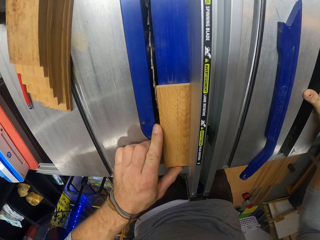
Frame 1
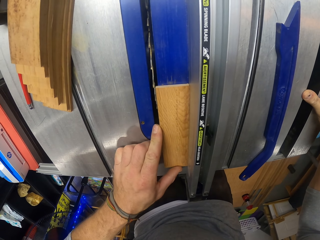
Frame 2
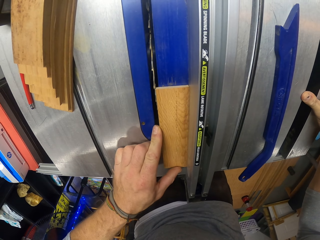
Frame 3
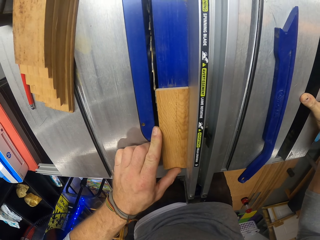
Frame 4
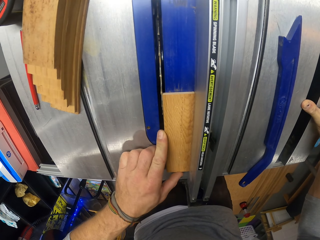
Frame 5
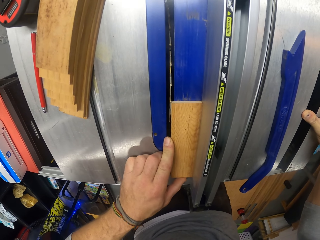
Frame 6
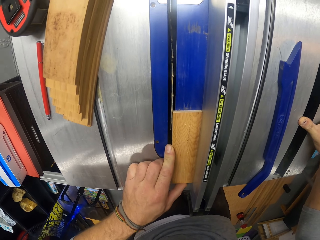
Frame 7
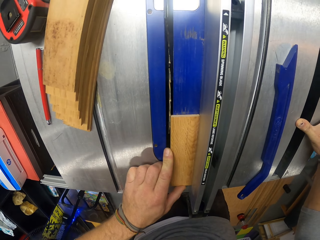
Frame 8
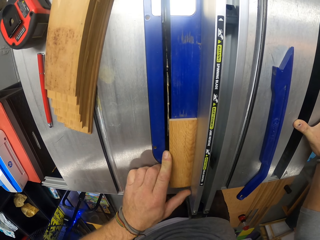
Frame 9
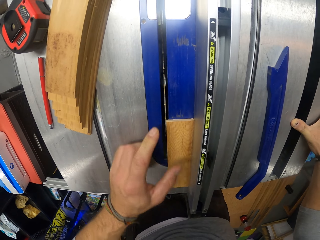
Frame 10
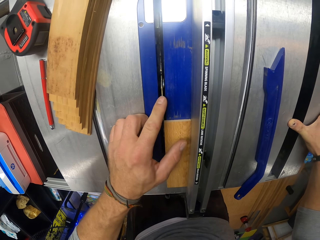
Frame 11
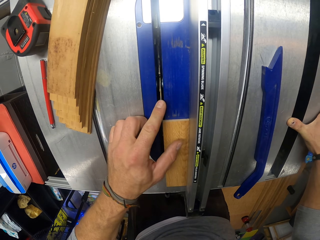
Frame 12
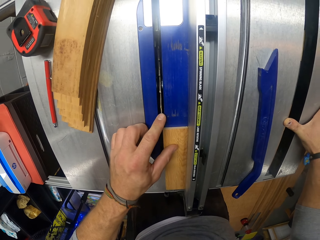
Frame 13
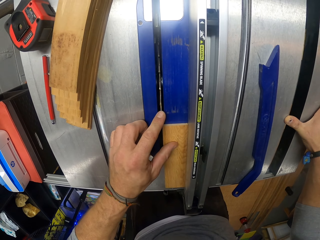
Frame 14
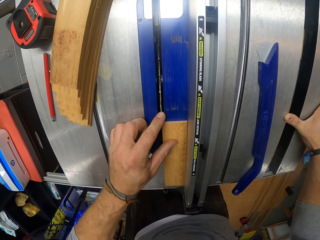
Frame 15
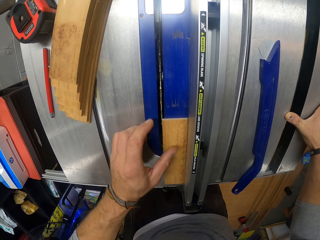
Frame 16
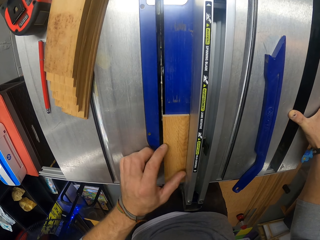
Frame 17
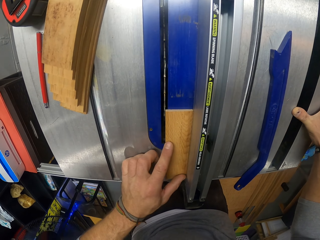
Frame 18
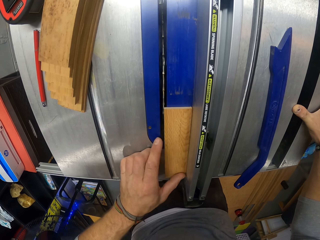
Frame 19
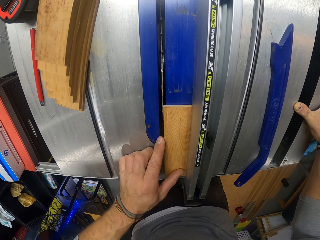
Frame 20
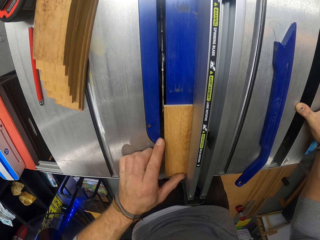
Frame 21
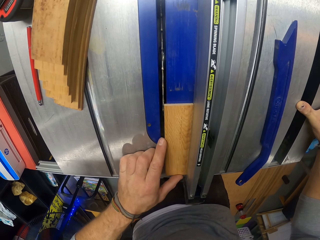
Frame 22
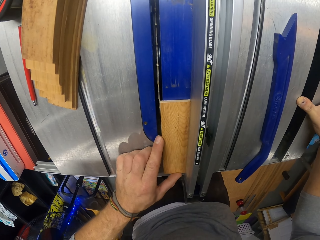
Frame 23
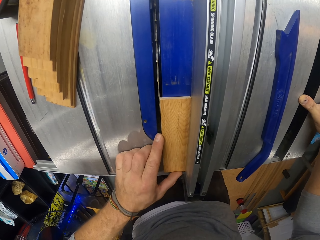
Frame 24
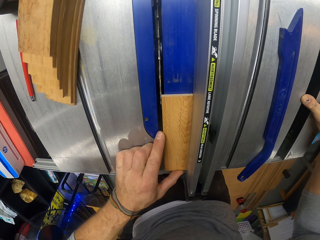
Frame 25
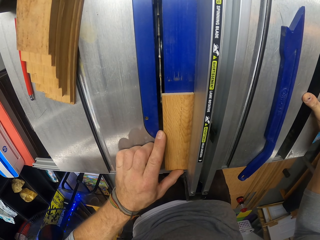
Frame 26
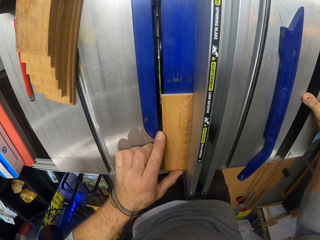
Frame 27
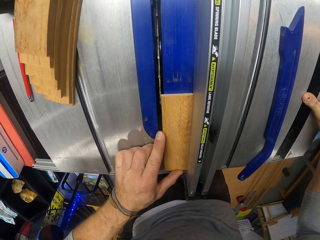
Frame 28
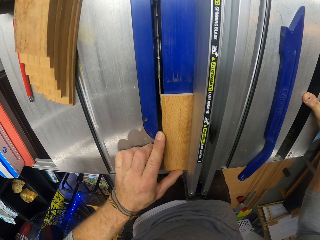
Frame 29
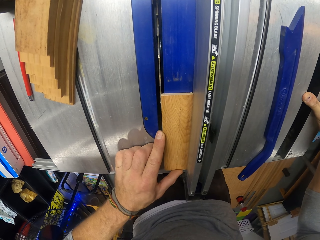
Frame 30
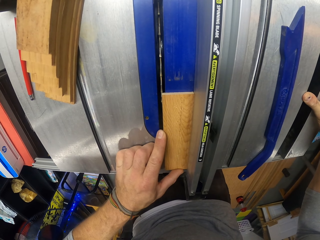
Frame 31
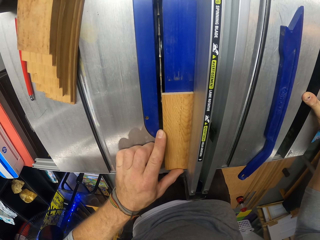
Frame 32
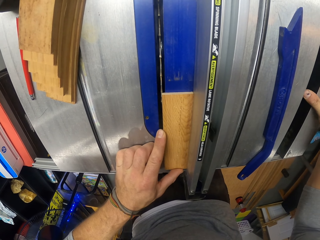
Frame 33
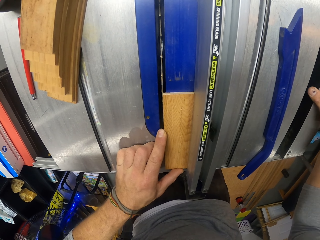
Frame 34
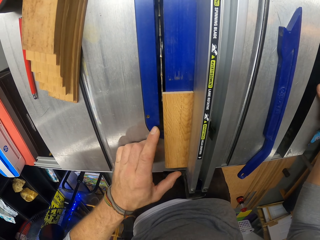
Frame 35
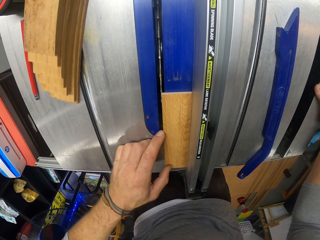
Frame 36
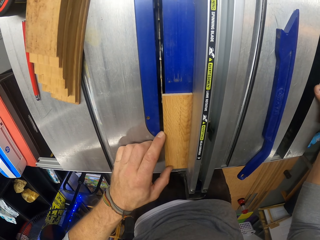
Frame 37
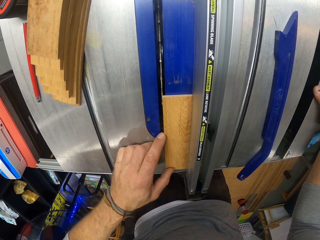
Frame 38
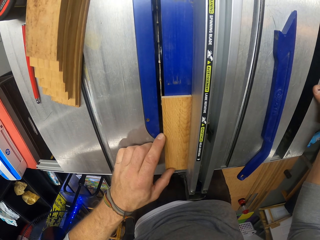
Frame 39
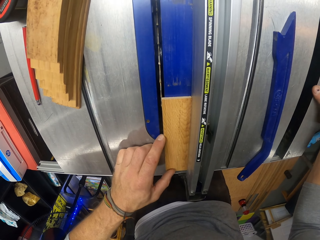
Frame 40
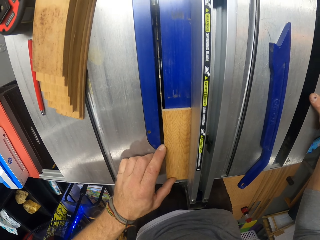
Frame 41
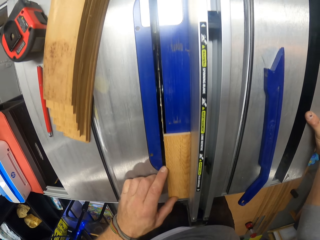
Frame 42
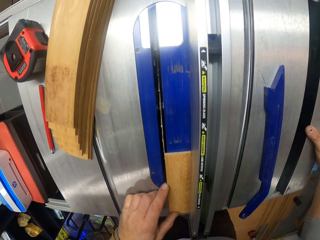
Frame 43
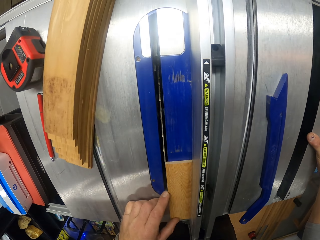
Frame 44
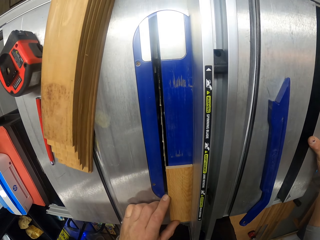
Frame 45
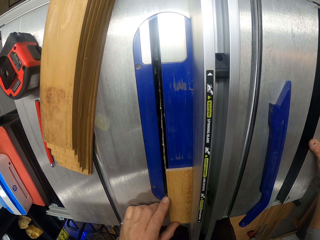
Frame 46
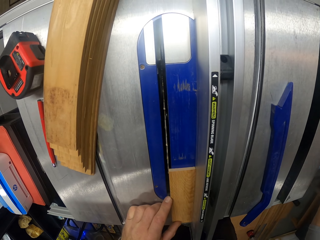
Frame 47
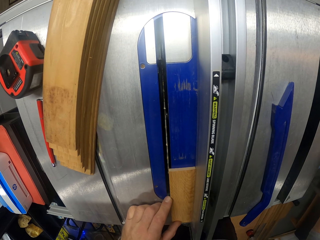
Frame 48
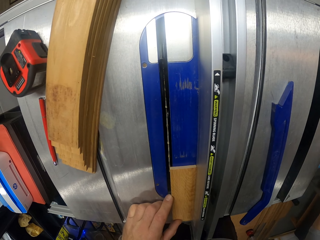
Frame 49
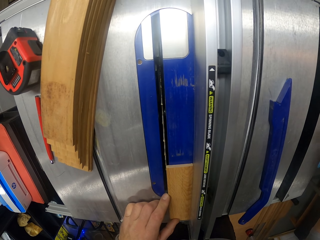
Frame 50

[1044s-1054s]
The camera wearer adjusts the wood on the table with his left hand. He looks at the wood.

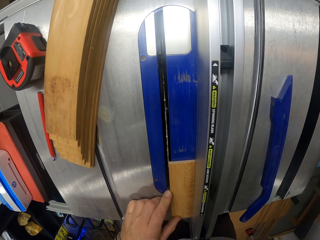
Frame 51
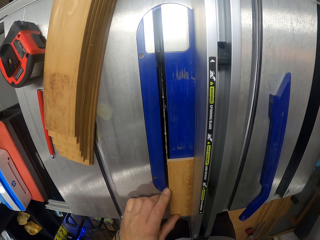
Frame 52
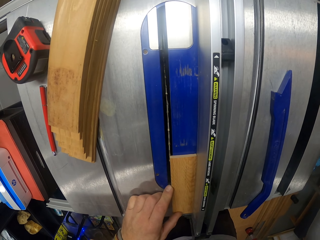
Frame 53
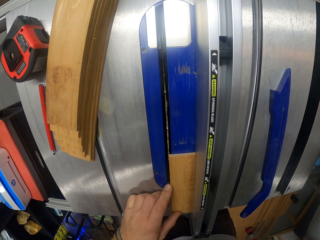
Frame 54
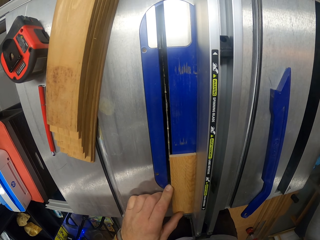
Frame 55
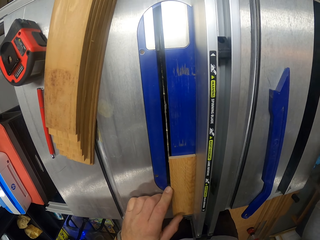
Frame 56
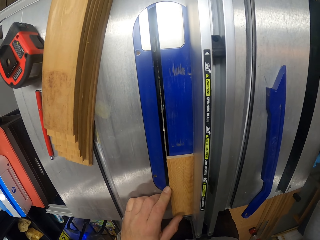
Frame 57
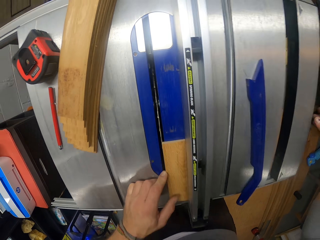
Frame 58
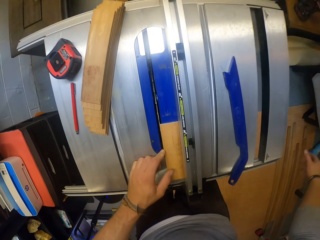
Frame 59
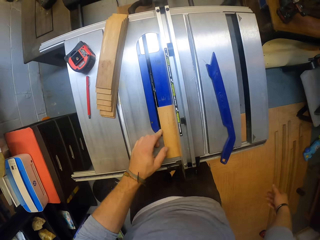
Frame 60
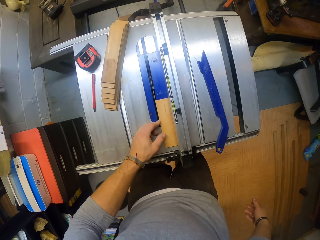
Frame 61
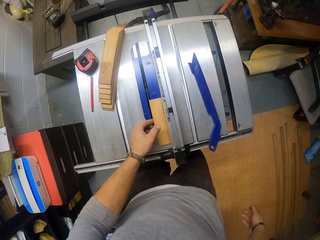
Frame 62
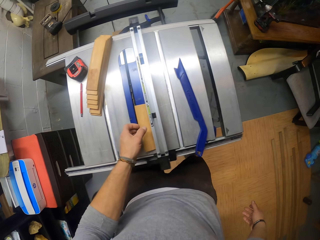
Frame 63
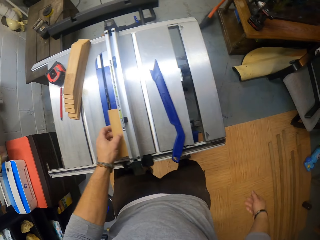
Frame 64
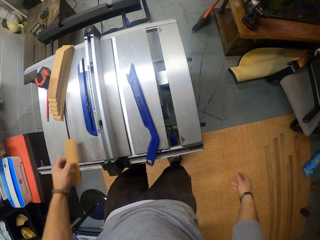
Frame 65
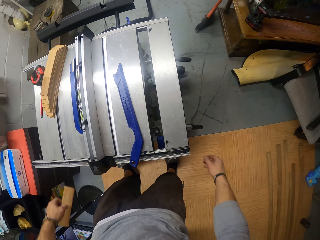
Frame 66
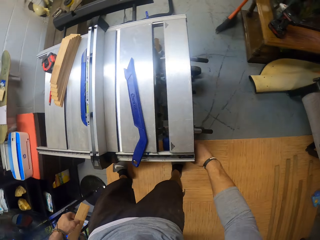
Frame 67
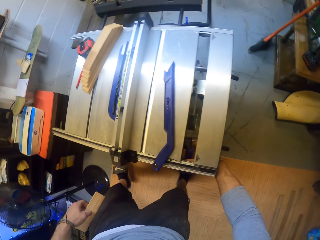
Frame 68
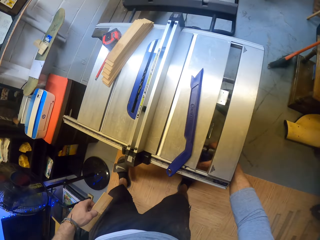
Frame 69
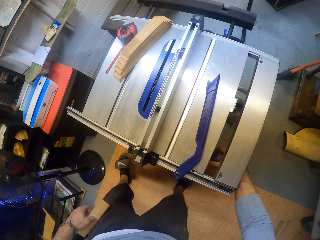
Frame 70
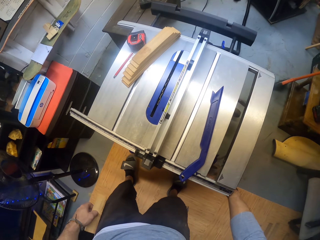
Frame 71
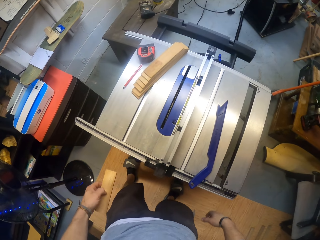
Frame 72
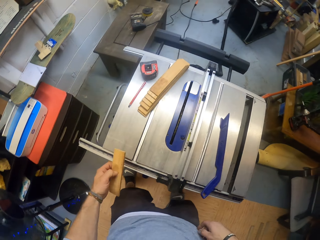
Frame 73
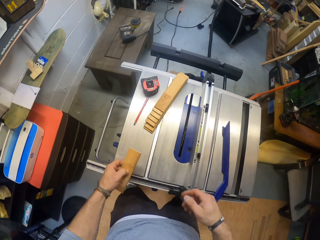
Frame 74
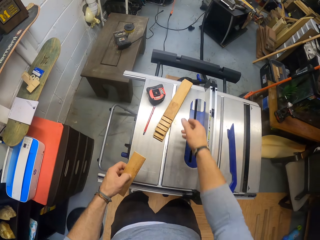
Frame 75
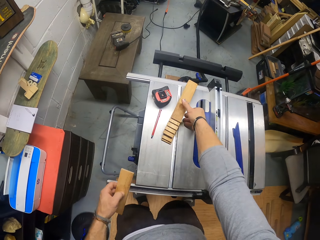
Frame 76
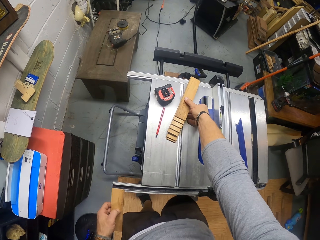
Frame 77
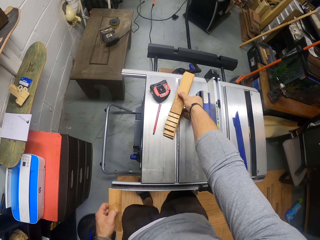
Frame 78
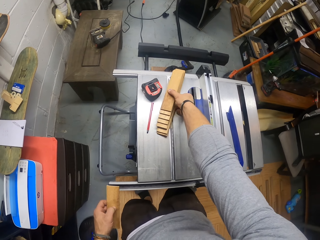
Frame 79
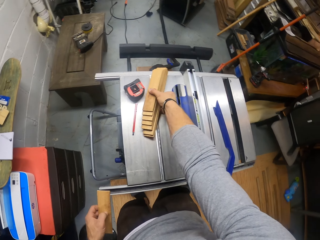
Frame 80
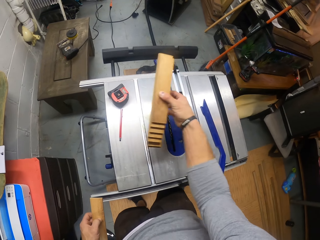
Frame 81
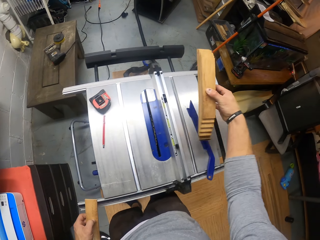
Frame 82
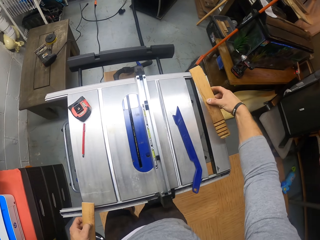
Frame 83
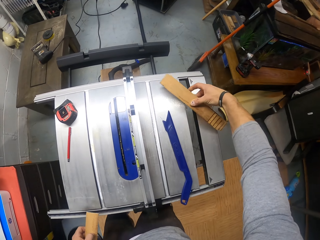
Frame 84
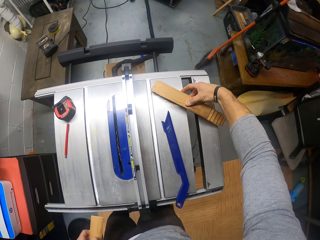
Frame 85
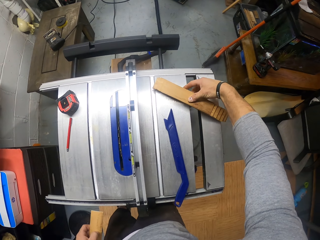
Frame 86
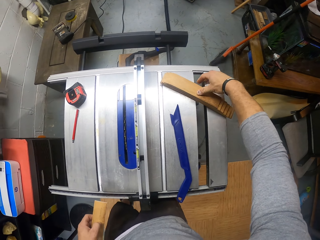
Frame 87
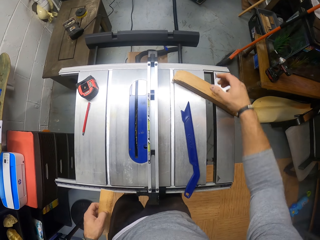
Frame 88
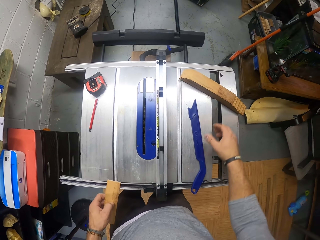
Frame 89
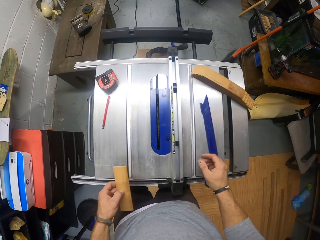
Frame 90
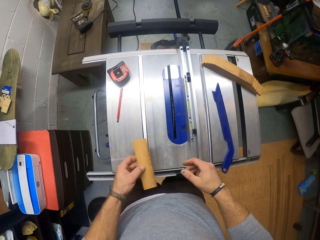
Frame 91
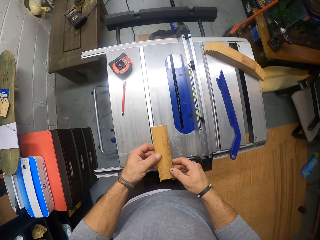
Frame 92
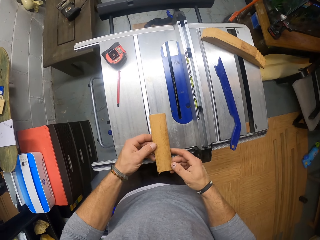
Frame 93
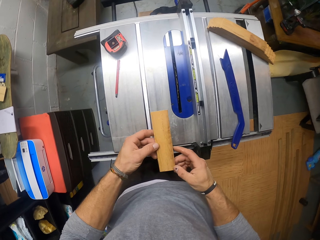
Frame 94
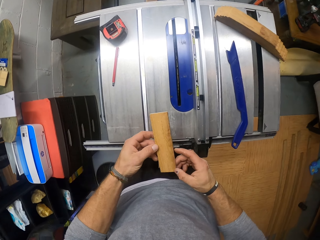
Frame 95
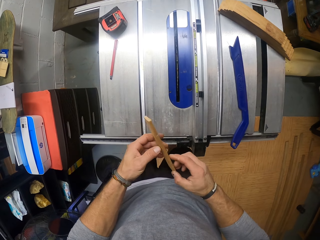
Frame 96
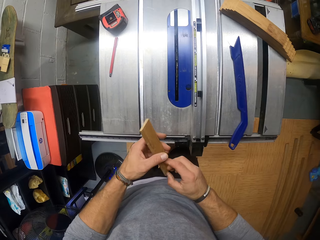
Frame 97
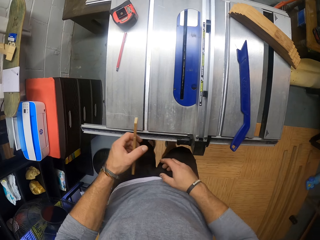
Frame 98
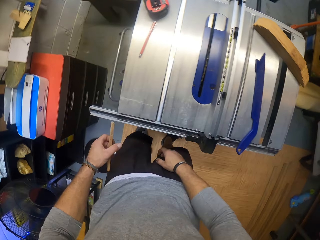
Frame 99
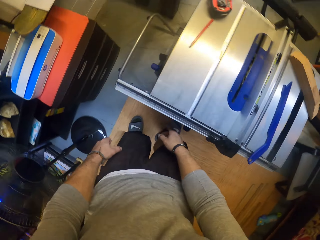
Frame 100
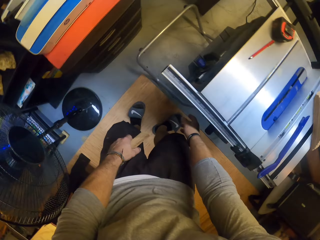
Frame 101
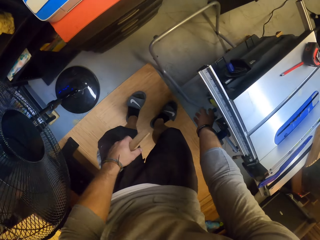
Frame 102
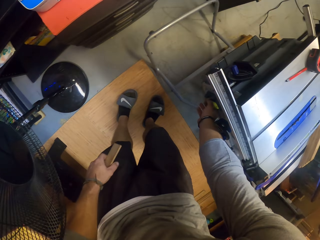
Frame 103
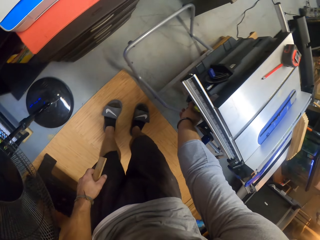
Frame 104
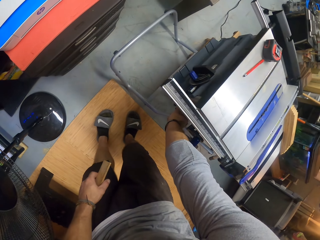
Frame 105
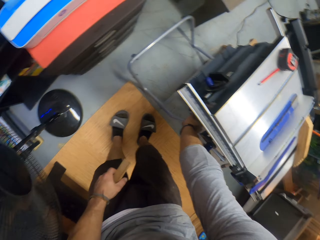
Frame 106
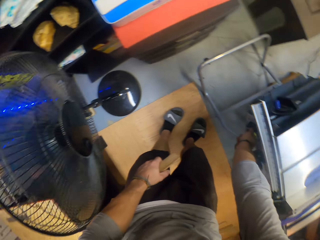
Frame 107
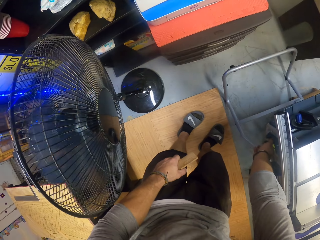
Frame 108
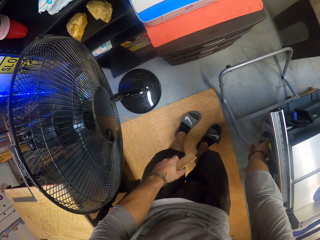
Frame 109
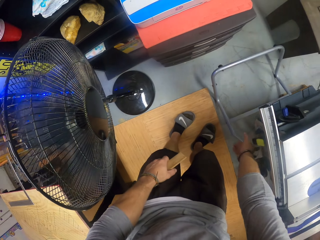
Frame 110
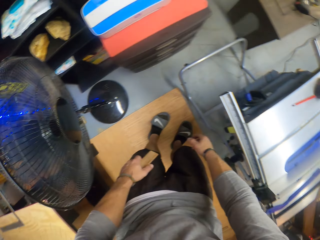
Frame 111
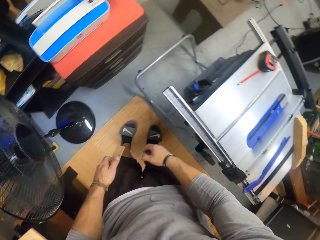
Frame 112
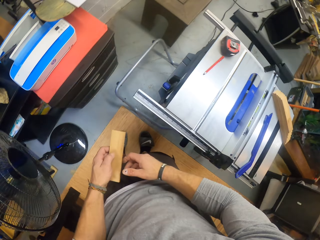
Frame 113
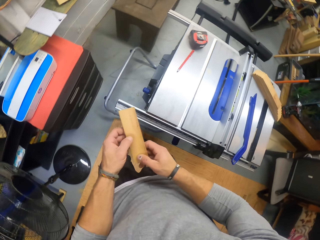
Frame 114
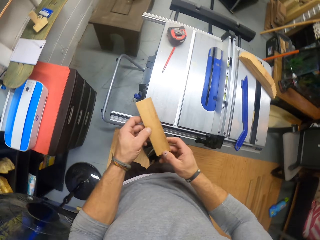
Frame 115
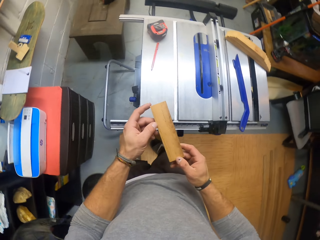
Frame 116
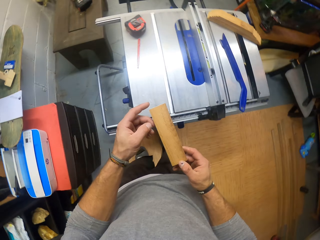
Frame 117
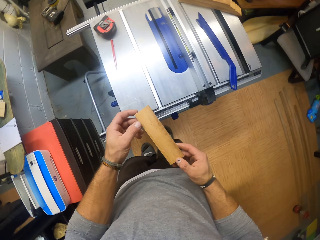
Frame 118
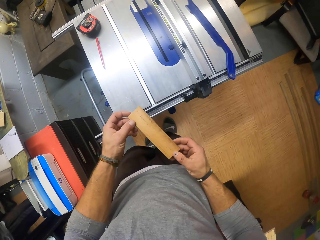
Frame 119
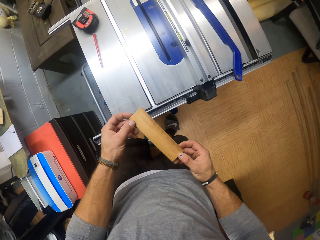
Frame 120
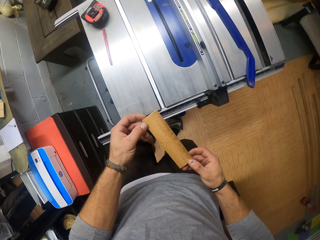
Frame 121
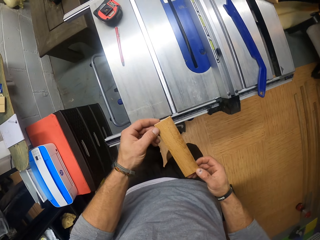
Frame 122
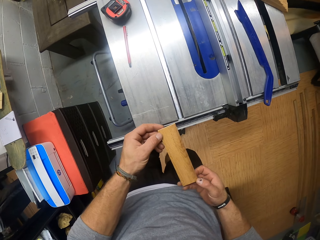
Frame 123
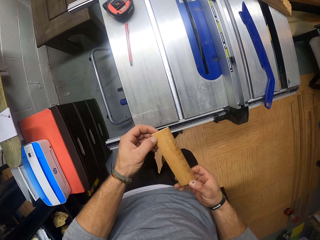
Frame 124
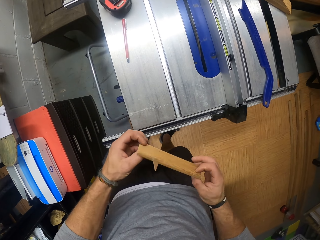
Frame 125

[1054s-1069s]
The camera wearer removes his right hand from the table. He picks up the wood from the table with his left hand. He adjusts the screw under the table with his right hand. He picks up the wood on the table with his right hand. He drops the wood aside on the table with his right hand. He holds the wood with both hands. He passes the wood from his right hand to his right hand. He adjusts the screw under the table with his right hand. He holds the wood with both hands.
